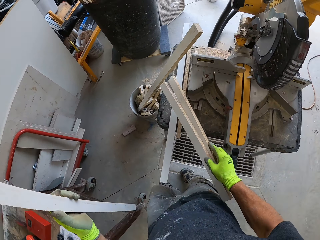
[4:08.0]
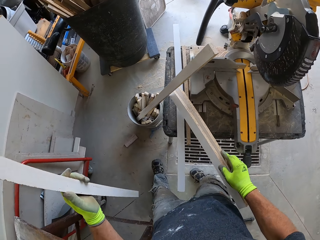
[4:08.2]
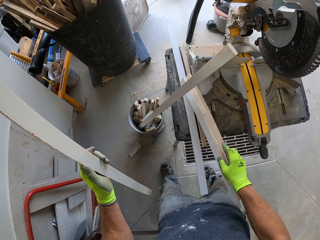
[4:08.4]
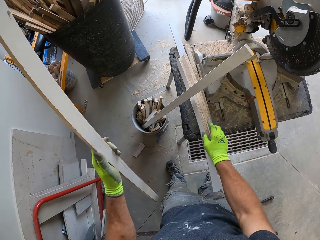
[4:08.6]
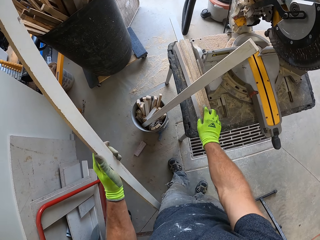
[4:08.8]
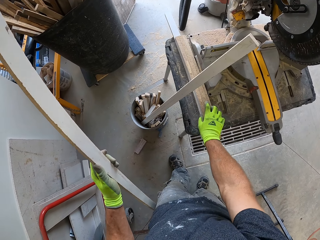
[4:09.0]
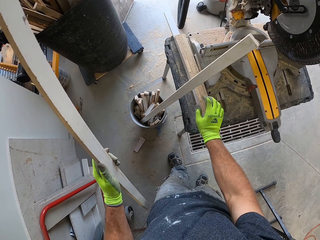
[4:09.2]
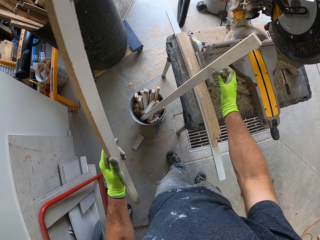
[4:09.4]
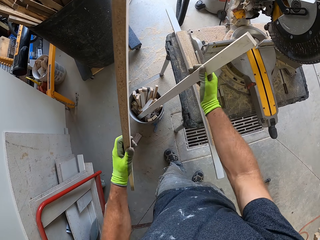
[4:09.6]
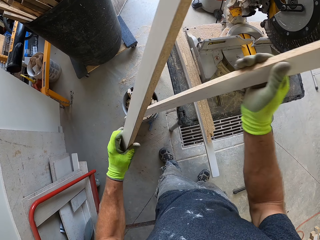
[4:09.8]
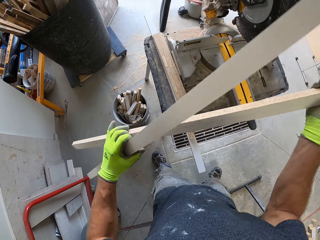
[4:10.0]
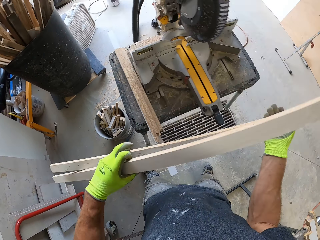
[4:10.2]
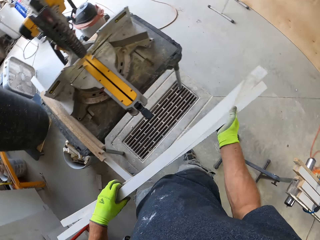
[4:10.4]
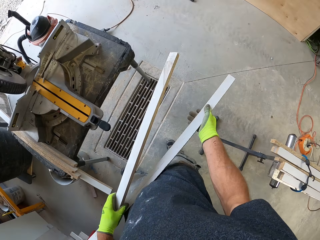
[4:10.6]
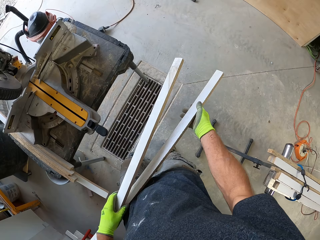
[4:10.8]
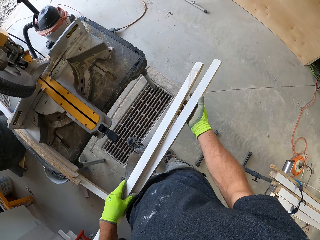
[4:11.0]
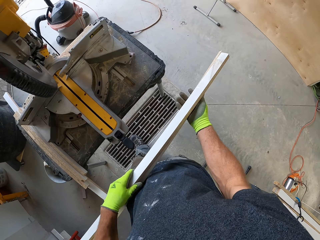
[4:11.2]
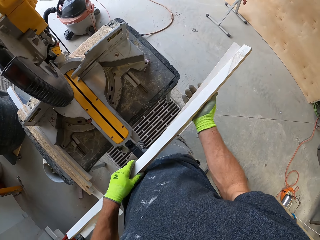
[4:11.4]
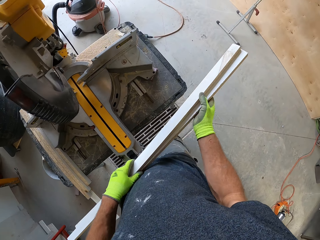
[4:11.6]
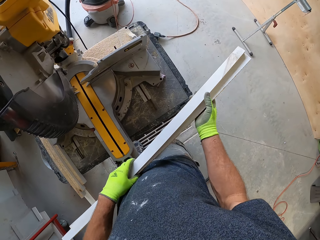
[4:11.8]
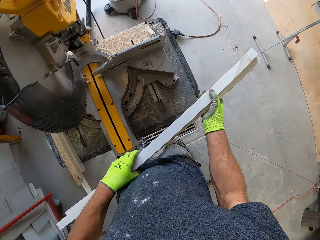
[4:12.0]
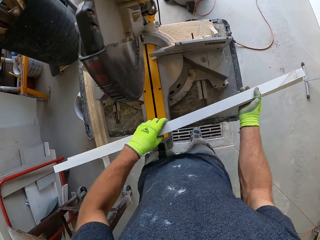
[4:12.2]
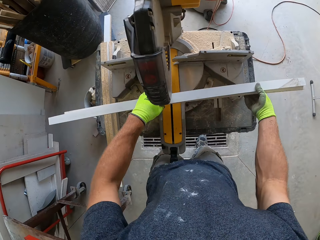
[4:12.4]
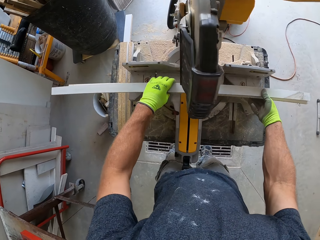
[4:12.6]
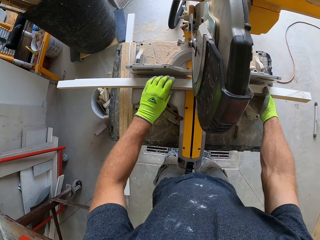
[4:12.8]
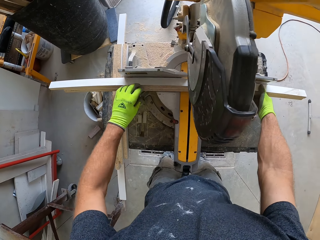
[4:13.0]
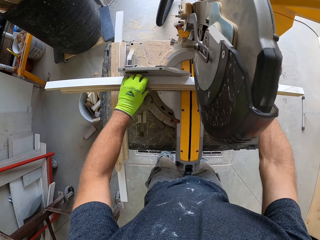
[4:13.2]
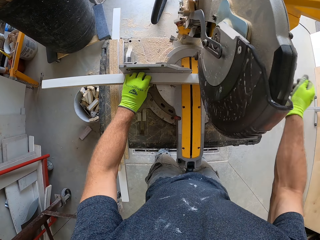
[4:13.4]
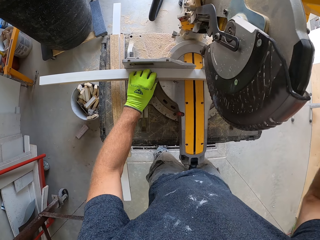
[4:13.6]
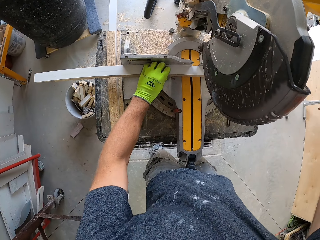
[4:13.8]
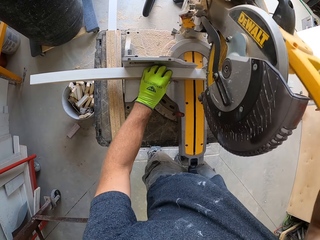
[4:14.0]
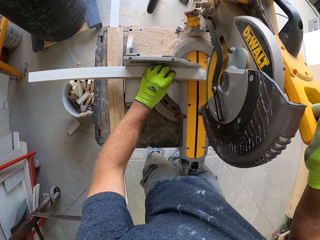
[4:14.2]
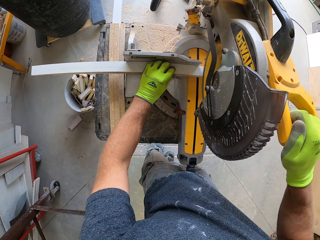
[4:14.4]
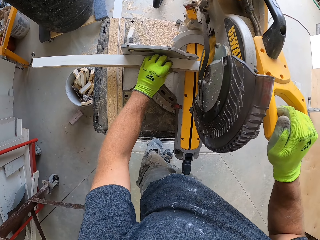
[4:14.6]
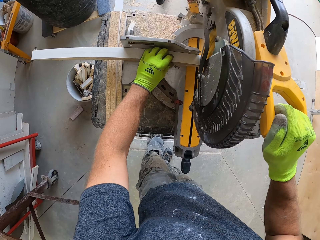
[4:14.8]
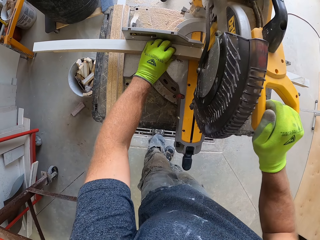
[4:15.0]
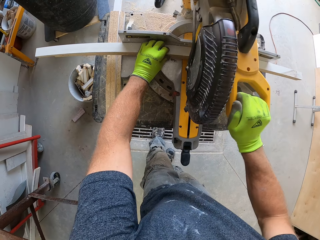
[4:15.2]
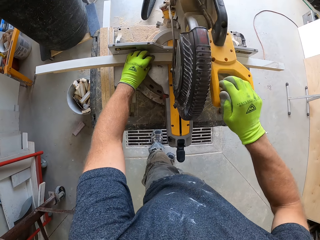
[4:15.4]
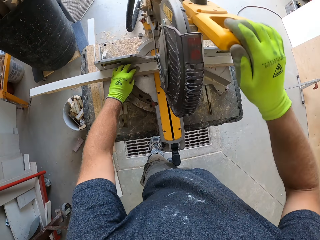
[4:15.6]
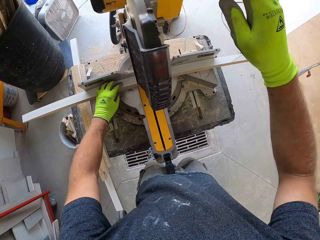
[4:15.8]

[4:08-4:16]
The camera wearer places the pieces of wood beside the compound saw on the table. He picks up the piece of wood in the bucket. He holds the pieces of wood in his left hand. He places the pieces of wood on the compound saw. He cuts the pieces of wood with the compound saw.

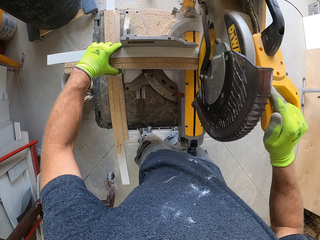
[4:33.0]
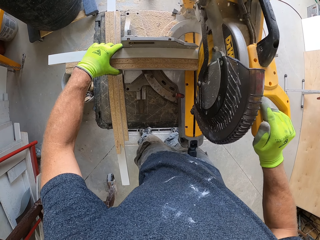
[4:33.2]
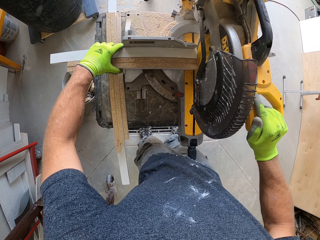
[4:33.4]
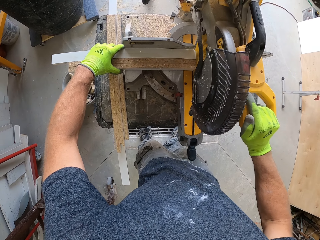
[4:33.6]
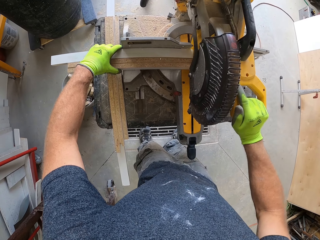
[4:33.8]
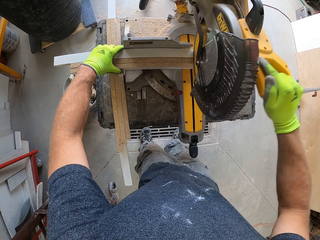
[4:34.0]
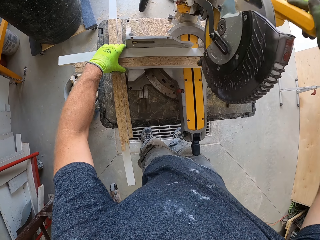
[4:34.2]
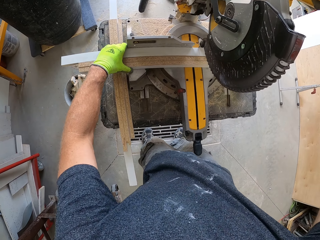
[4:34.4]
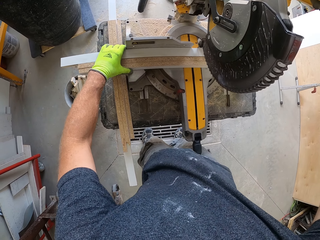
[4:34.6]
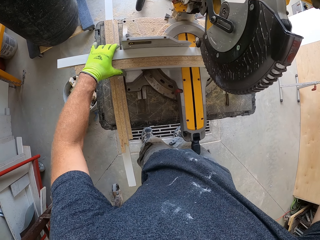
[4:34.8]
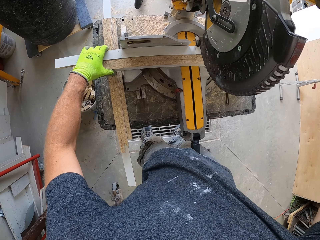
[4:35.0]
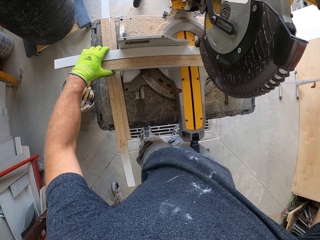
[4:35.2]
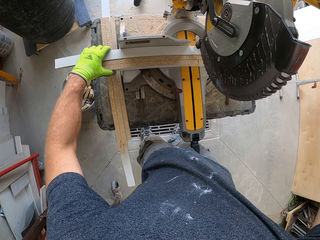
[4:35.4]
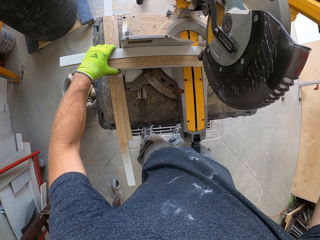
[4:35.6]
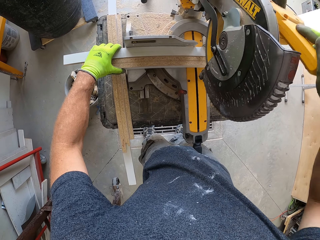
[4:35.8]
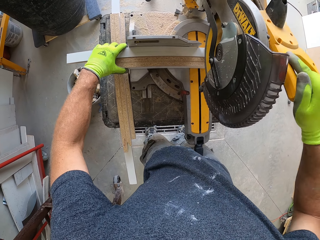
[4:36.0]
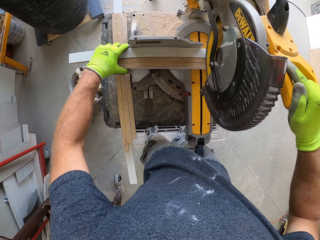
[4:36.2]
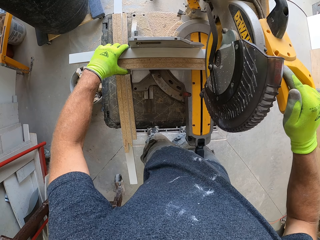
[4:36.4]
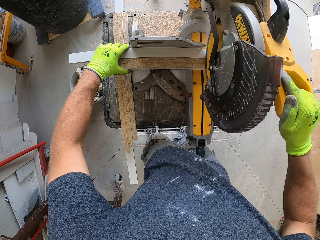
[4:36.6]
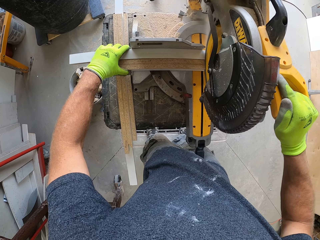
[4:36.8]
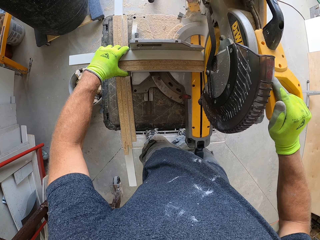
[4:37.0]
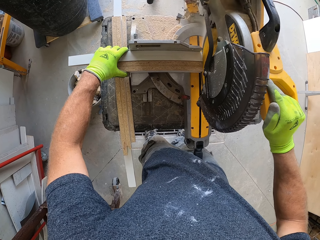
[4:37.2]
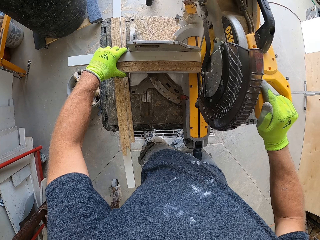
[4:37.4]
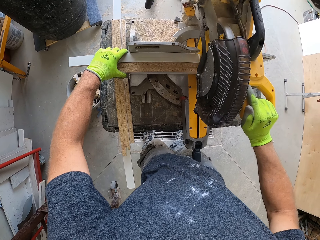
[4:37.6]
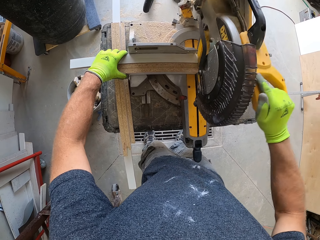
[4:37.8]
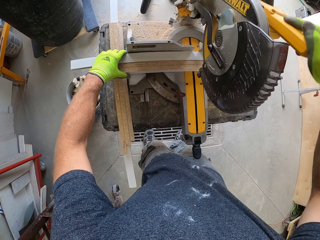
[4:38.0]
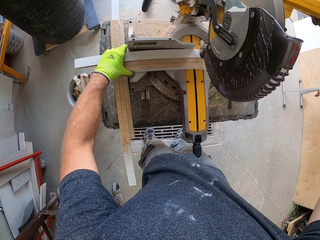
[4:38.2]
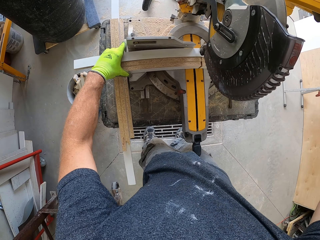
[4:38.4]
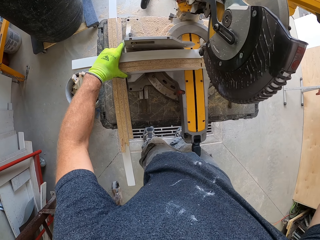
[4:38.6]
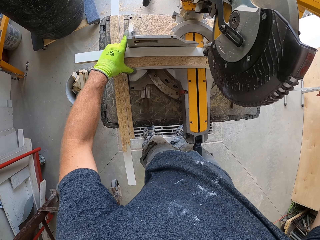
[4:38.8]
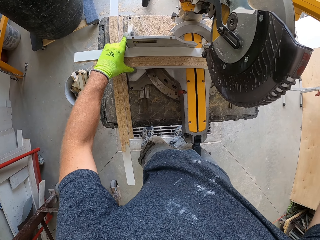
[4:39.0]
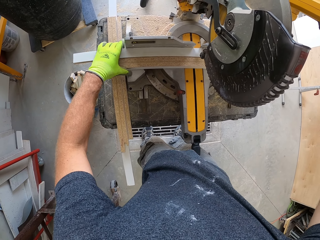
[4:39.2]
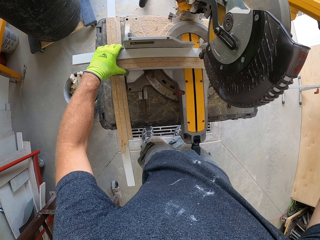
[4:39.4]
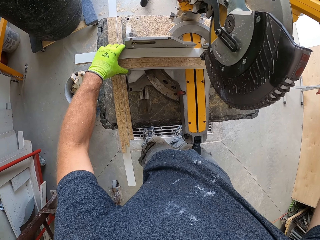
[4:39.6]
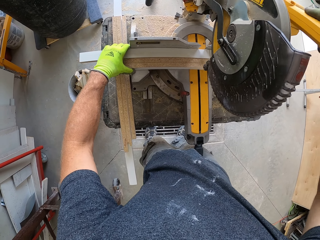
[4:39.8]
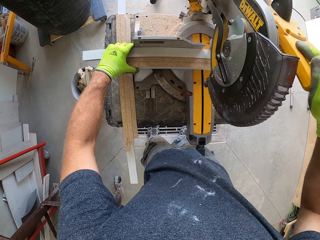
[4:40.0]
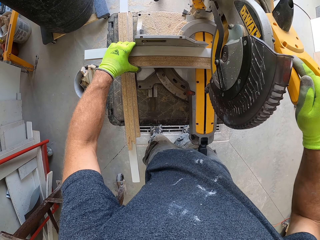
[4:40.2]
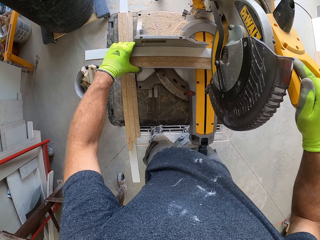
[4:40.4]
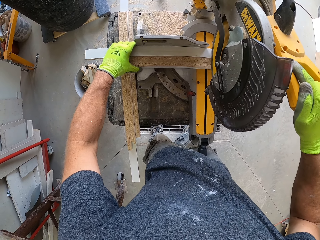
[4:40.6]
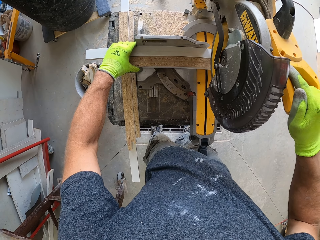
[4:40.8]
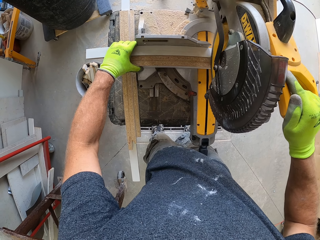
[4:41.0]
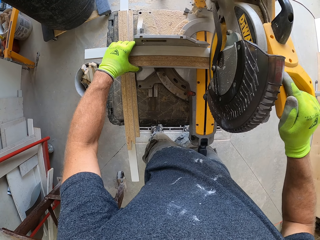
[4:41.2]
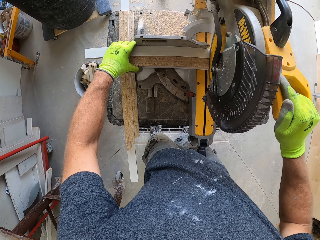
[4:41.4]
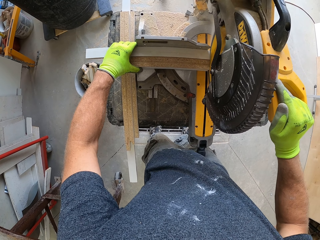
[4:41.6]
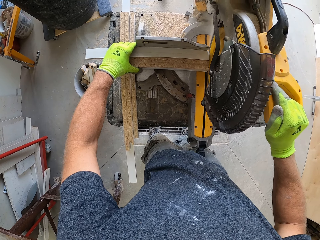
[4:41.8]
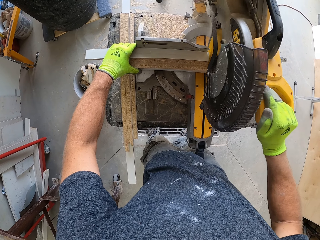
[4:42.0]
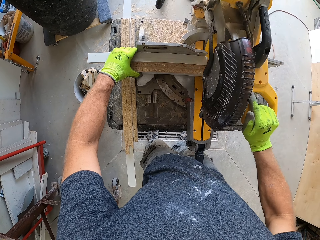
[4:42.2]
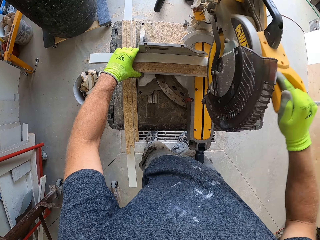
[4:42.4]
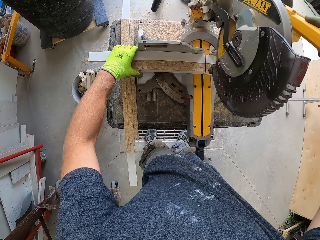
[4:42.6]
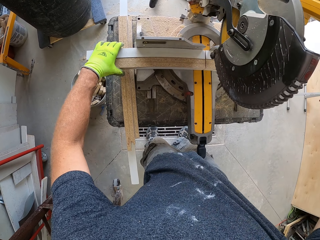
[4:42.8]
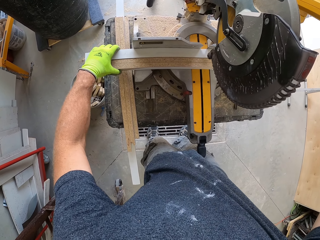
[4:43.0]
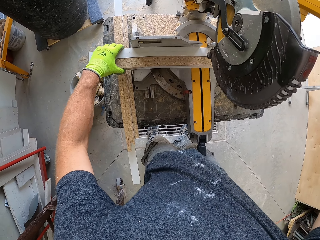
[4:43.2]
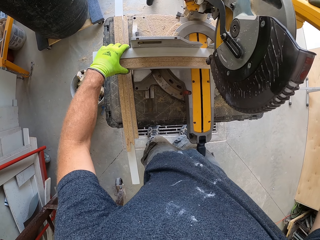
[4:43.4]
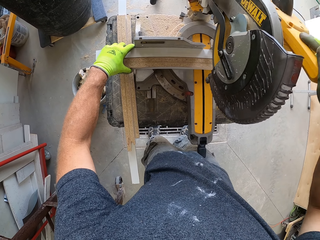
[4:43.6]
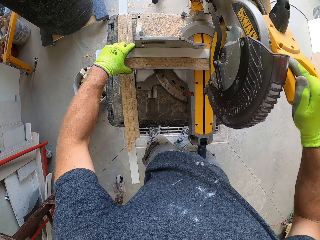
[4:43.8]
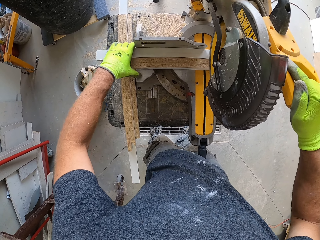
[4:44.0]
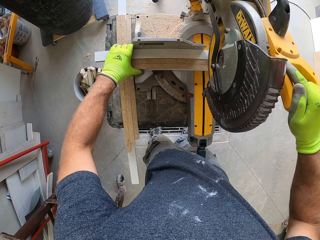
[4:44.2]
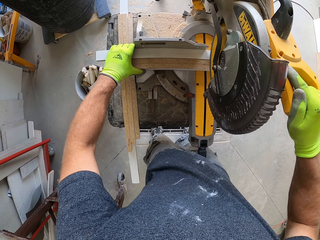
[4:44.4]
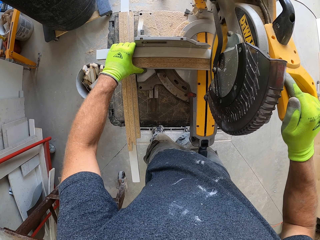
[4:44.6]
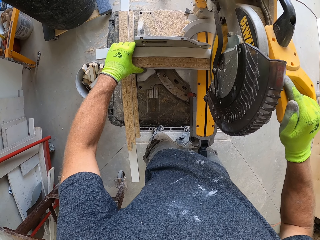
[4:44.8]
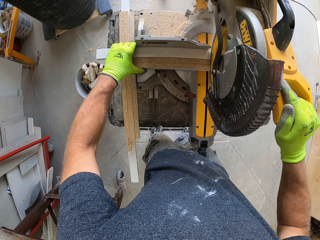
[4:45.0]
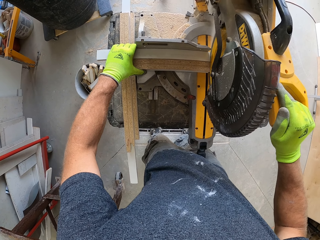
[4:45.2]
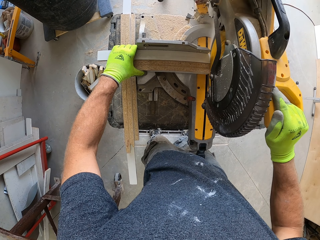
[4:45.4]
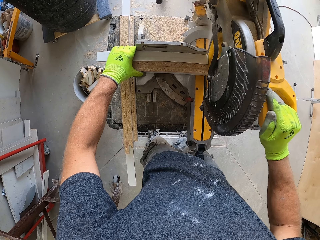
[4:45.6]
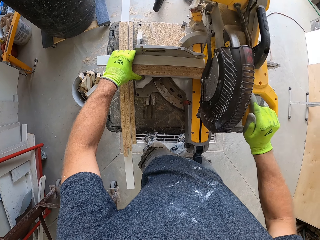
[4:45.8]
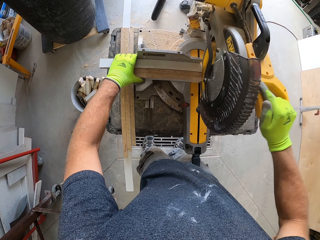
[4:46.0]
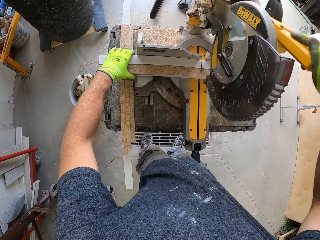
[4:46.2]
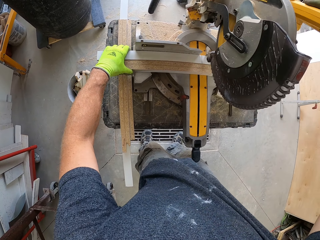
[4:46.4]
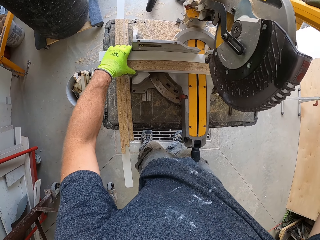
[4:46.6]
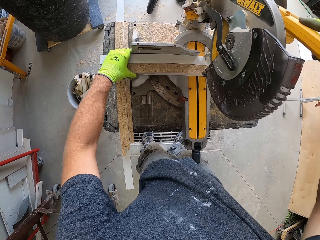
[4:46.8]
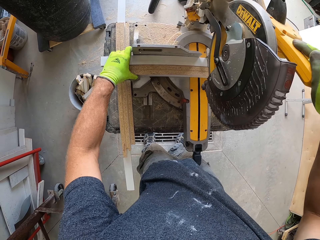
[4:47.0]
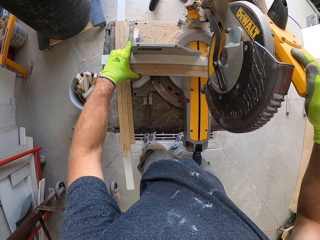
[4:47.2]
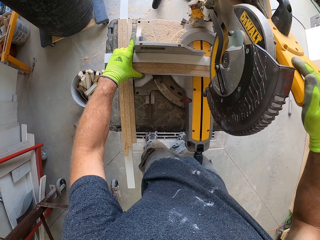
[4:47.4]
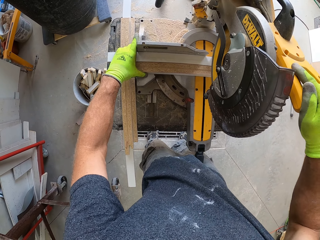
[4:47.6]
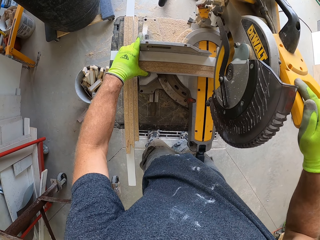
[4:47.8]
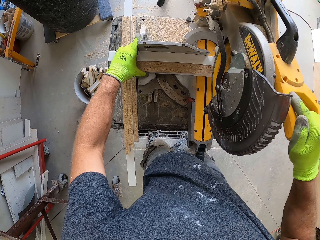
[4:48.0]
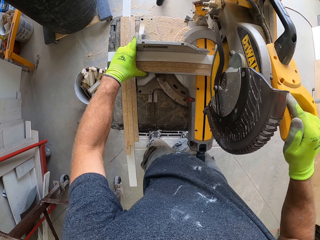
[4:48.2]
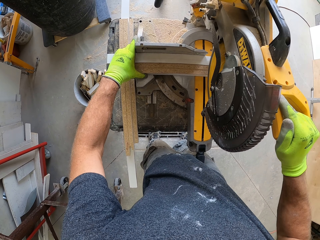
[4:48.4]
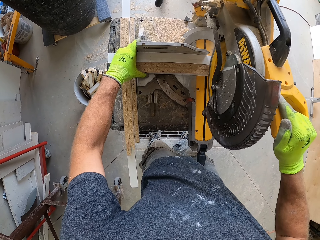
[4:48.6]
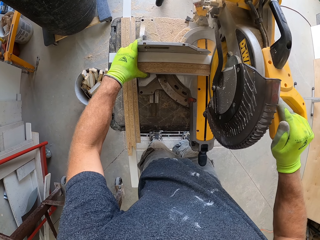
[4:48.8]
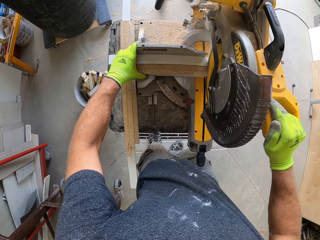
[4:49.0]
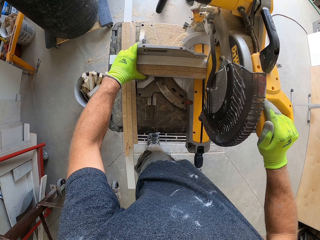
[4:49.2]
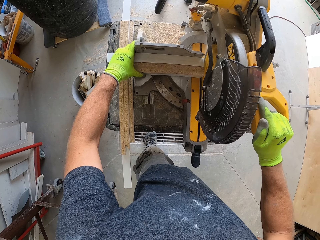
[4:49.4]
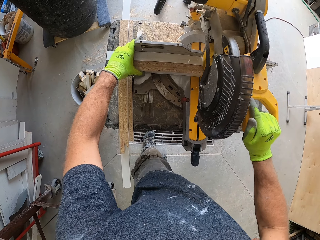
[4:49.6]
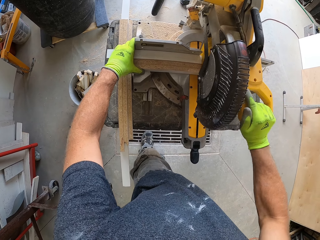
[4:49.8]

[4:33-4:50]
The camera wearer moves the pieces of wood closer to the compound saw. They cut the pieces of wood with the compound saw. They move the pieces of wood closer to the compound saw. They cut the pieces of wood with the compound saw. They move the pieces of wood closer to the compound saw. They cut the pieces of wood with the compound saw. They move the pieces of wood to the compound saw. They cut the pieces of wood with the compound saw.
